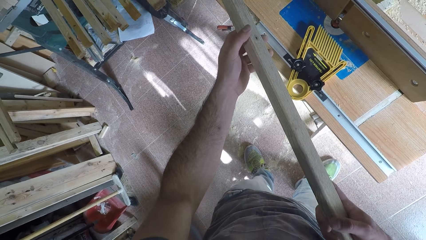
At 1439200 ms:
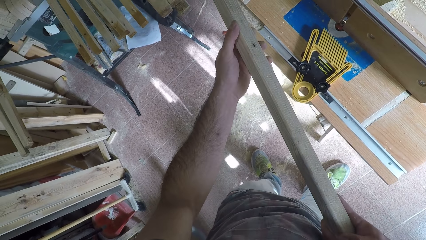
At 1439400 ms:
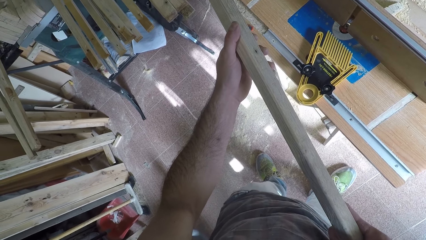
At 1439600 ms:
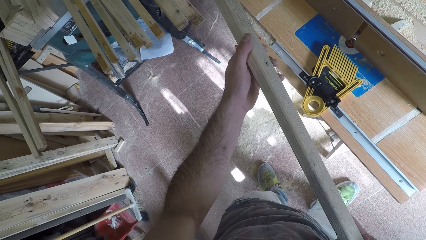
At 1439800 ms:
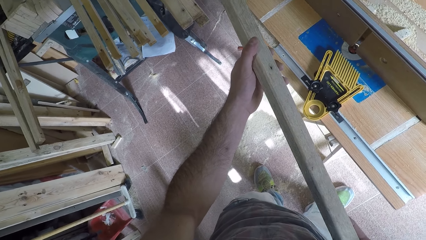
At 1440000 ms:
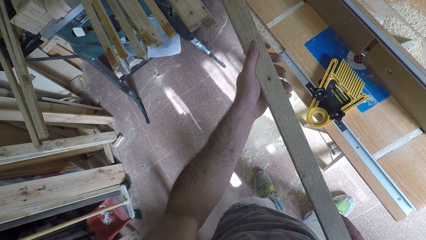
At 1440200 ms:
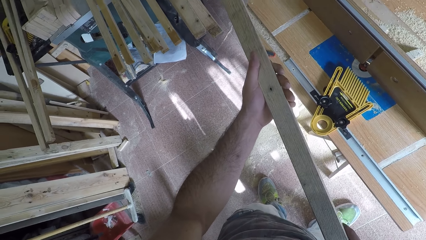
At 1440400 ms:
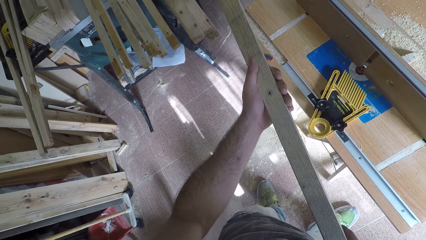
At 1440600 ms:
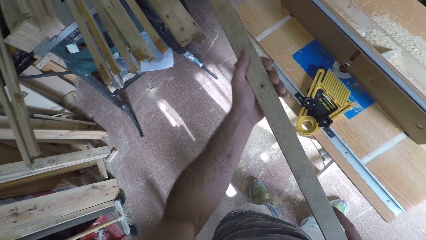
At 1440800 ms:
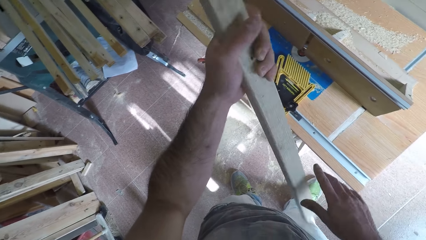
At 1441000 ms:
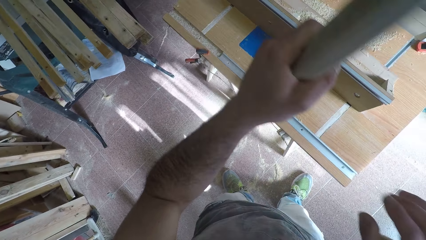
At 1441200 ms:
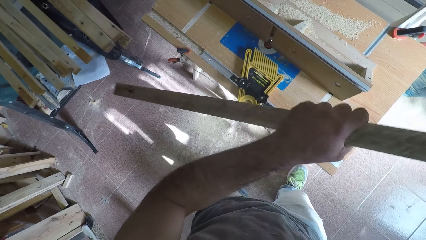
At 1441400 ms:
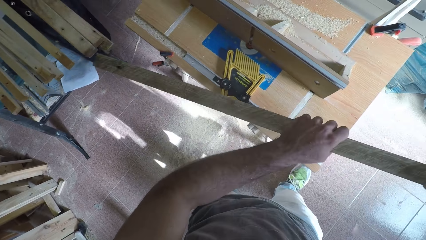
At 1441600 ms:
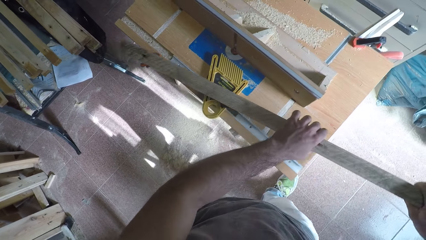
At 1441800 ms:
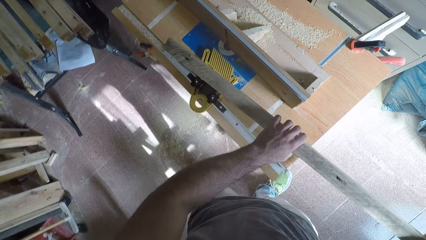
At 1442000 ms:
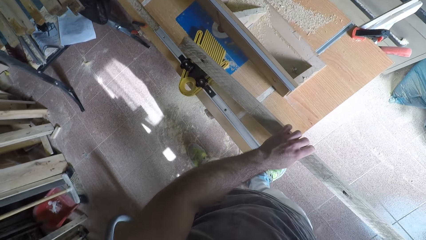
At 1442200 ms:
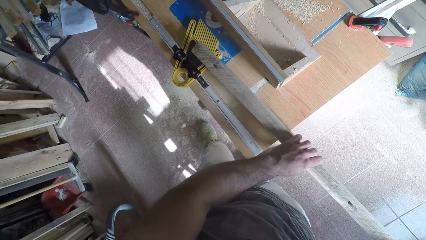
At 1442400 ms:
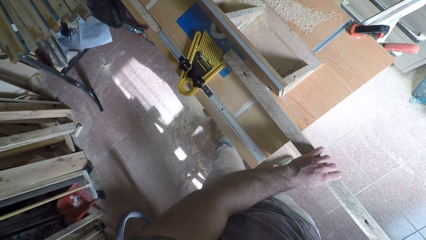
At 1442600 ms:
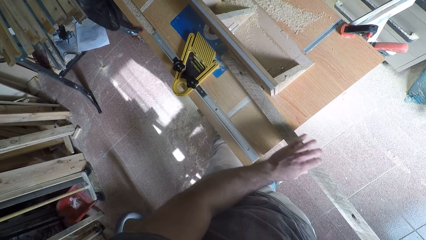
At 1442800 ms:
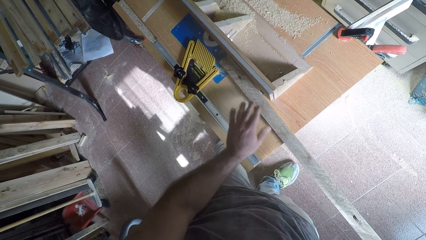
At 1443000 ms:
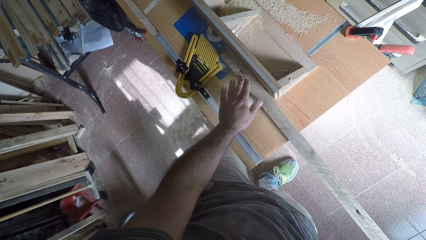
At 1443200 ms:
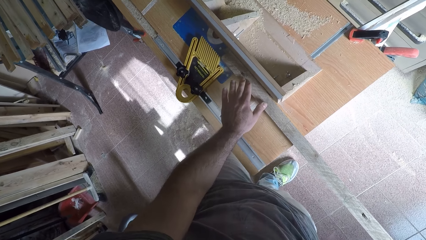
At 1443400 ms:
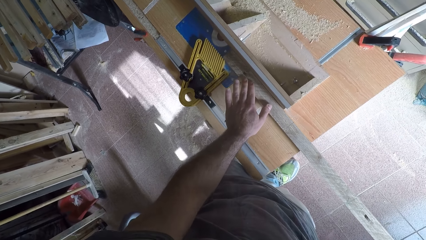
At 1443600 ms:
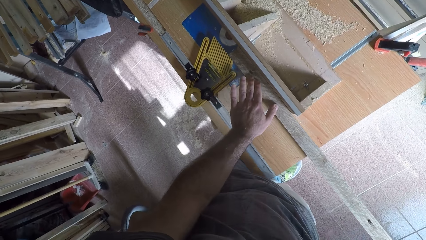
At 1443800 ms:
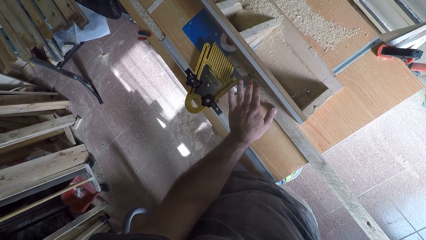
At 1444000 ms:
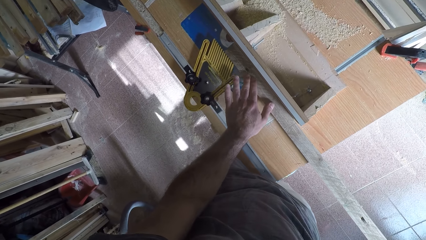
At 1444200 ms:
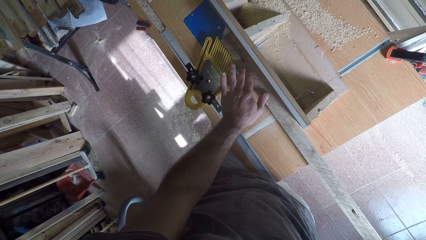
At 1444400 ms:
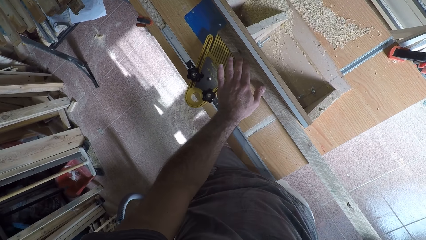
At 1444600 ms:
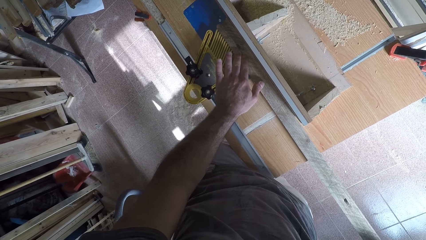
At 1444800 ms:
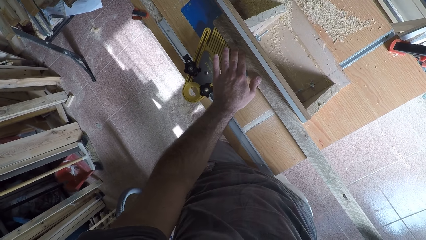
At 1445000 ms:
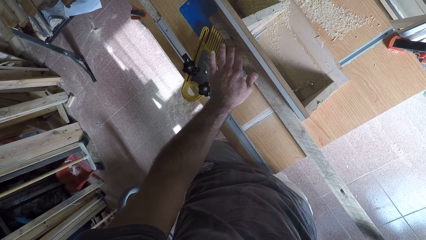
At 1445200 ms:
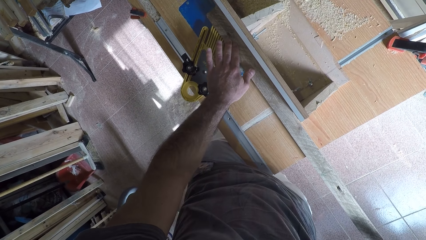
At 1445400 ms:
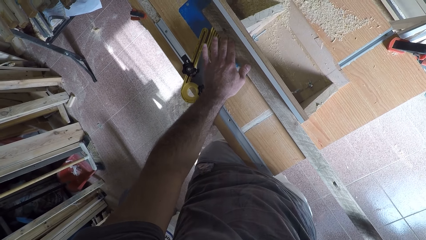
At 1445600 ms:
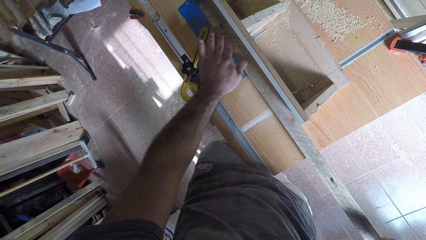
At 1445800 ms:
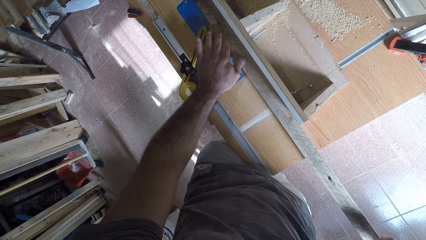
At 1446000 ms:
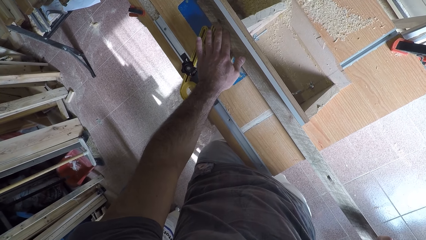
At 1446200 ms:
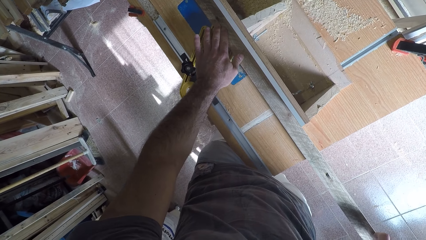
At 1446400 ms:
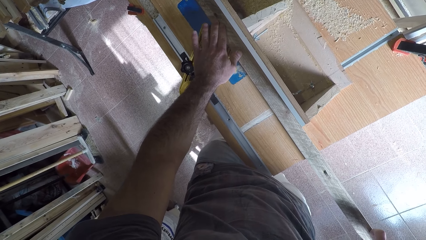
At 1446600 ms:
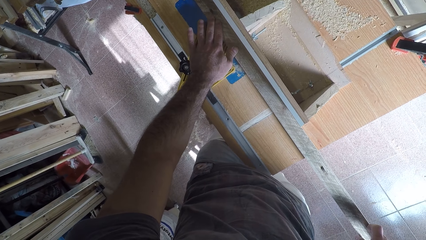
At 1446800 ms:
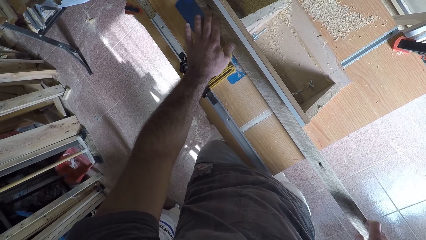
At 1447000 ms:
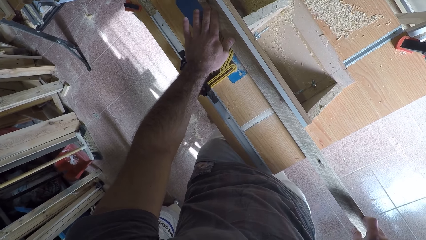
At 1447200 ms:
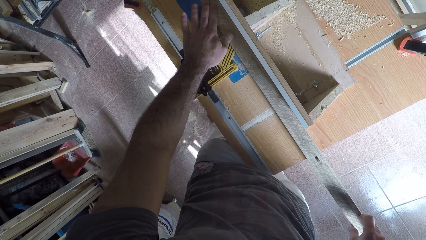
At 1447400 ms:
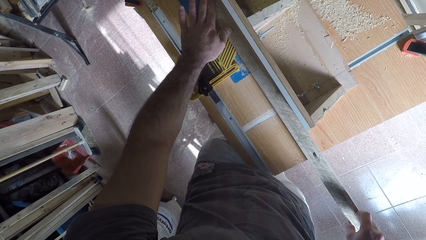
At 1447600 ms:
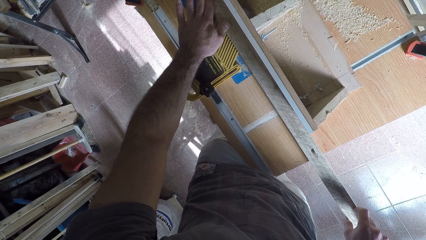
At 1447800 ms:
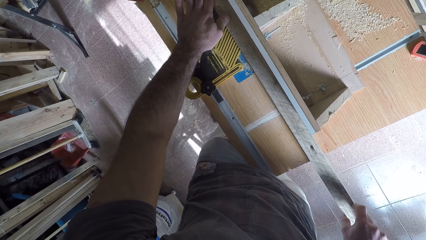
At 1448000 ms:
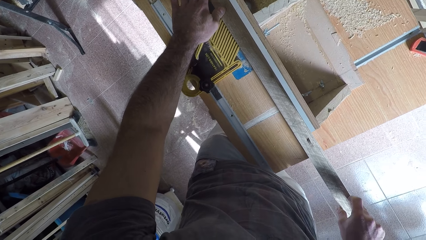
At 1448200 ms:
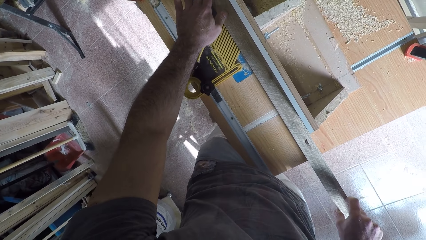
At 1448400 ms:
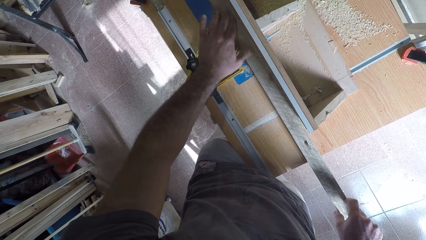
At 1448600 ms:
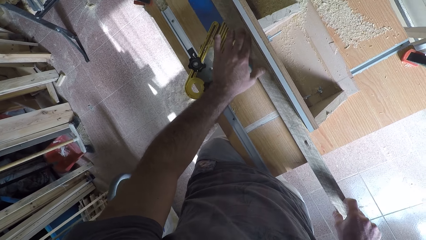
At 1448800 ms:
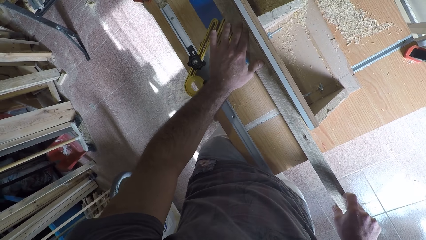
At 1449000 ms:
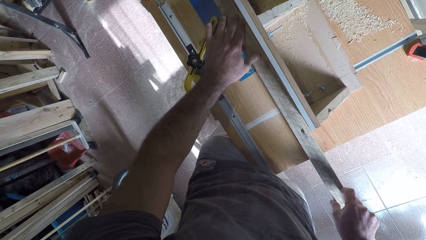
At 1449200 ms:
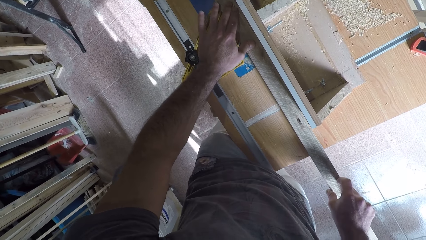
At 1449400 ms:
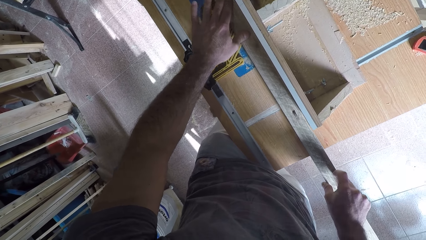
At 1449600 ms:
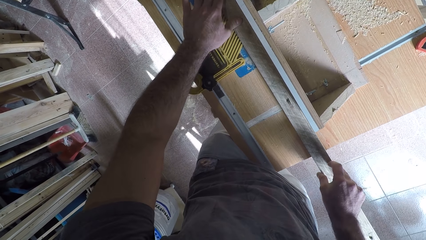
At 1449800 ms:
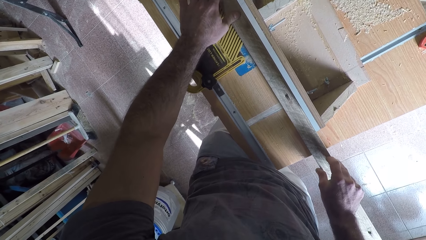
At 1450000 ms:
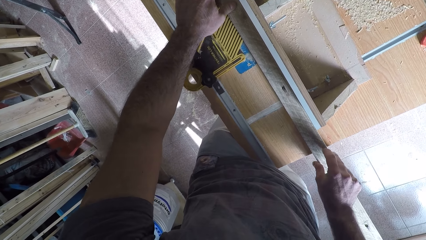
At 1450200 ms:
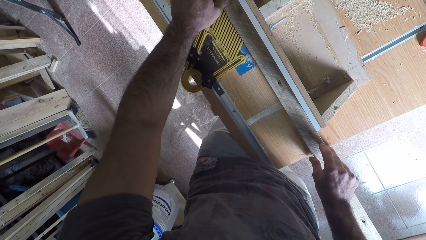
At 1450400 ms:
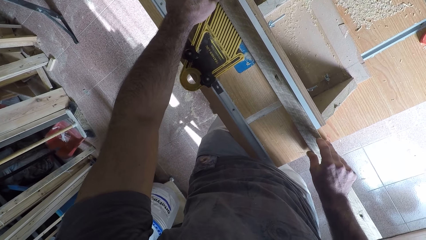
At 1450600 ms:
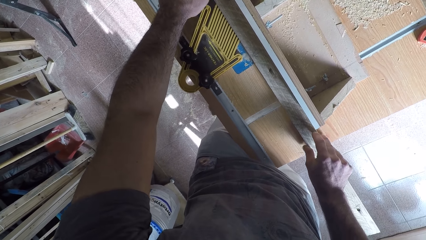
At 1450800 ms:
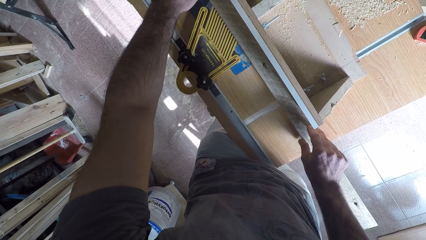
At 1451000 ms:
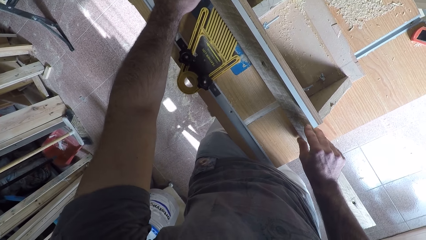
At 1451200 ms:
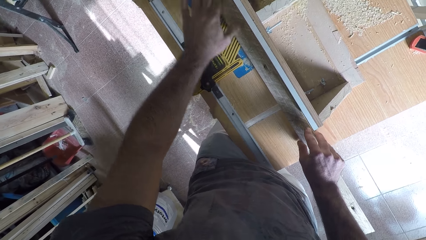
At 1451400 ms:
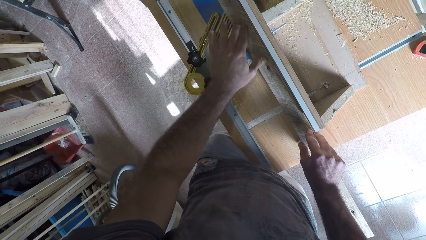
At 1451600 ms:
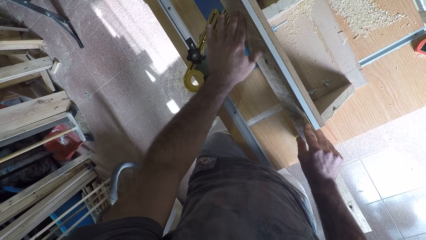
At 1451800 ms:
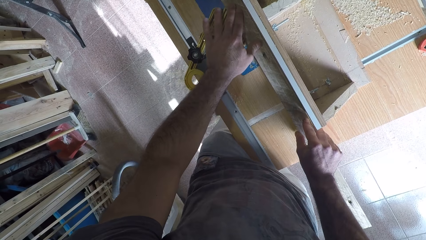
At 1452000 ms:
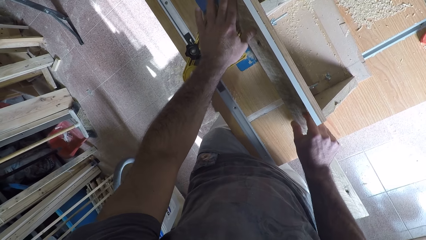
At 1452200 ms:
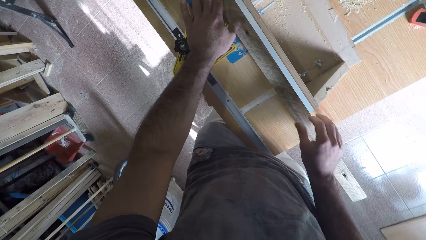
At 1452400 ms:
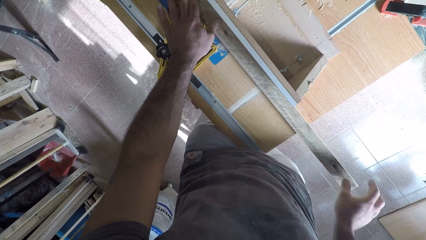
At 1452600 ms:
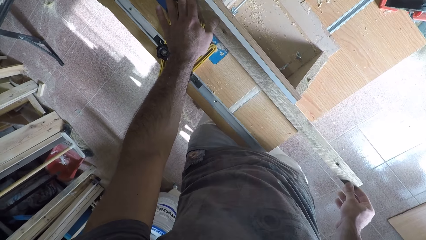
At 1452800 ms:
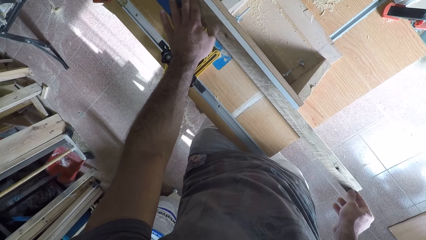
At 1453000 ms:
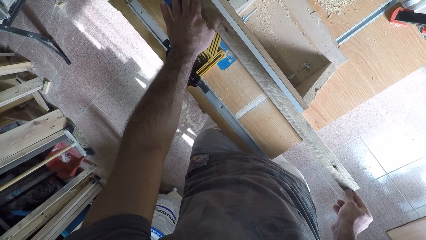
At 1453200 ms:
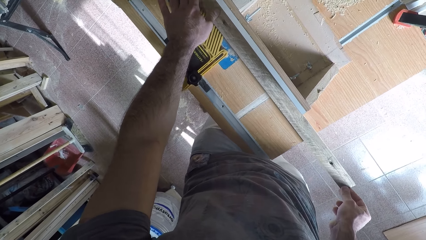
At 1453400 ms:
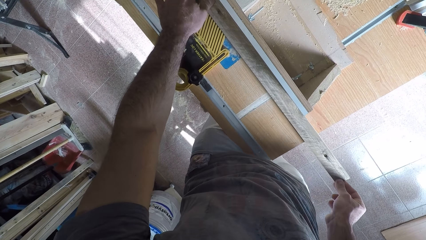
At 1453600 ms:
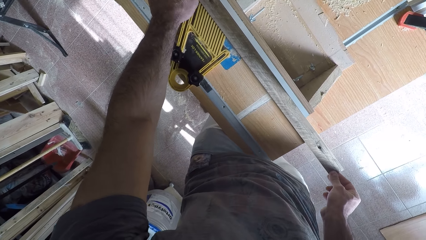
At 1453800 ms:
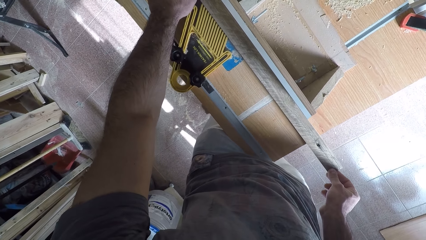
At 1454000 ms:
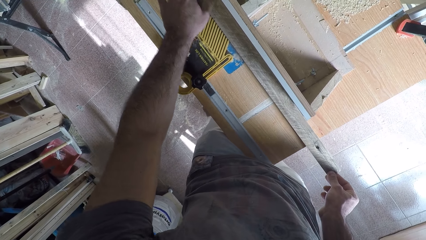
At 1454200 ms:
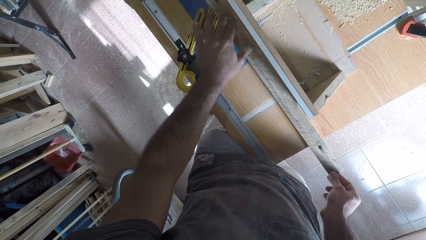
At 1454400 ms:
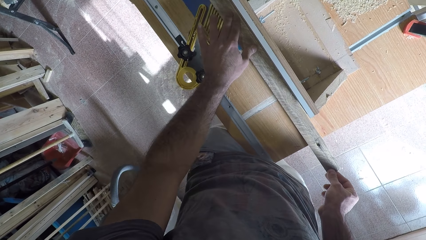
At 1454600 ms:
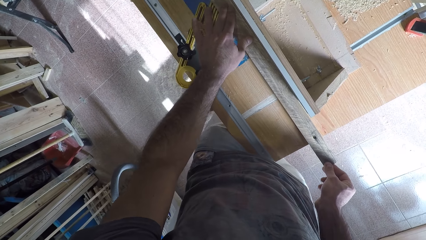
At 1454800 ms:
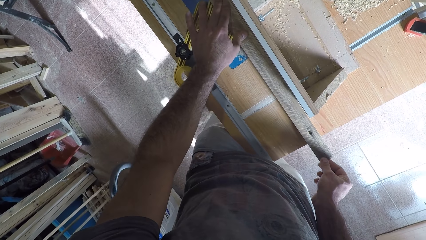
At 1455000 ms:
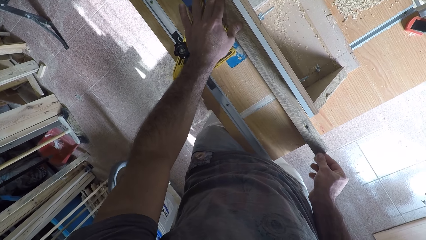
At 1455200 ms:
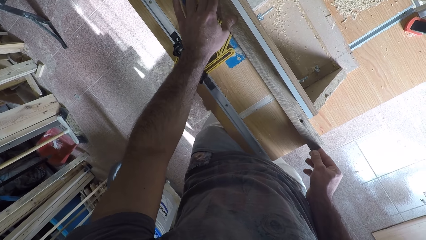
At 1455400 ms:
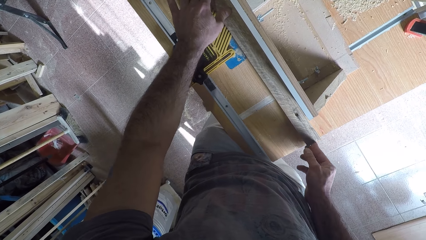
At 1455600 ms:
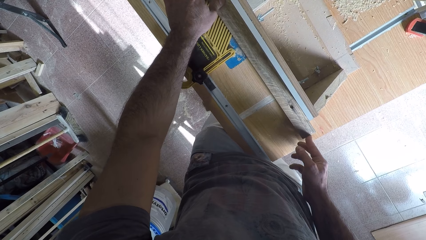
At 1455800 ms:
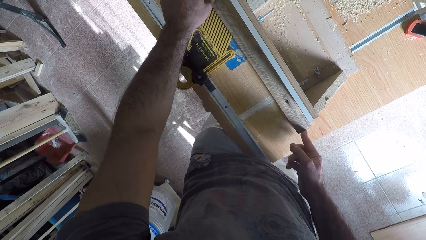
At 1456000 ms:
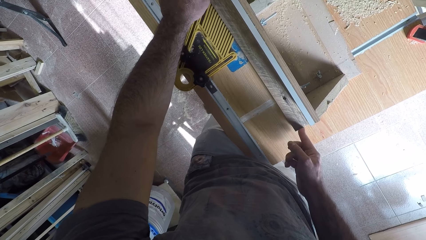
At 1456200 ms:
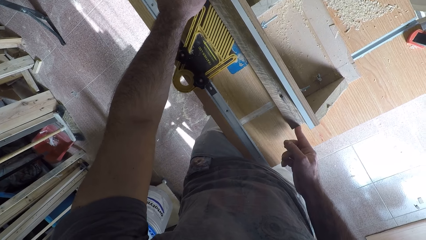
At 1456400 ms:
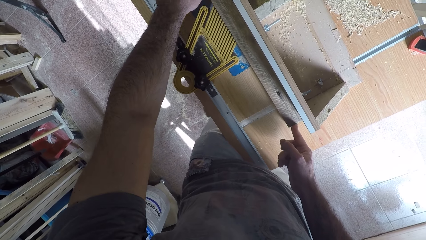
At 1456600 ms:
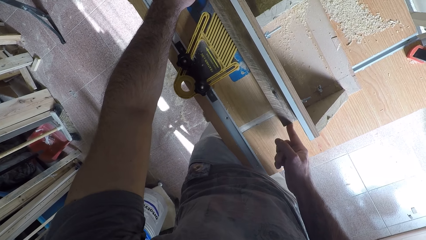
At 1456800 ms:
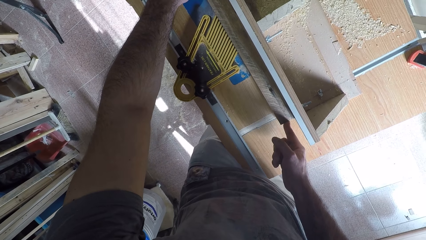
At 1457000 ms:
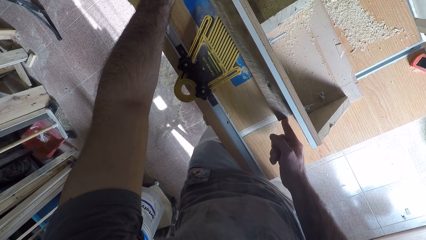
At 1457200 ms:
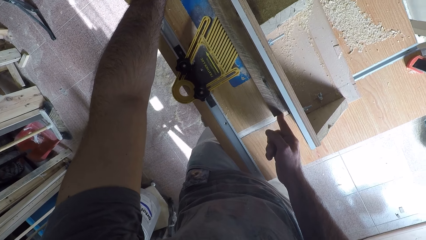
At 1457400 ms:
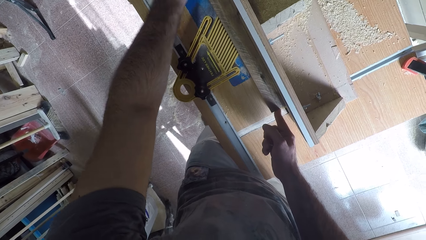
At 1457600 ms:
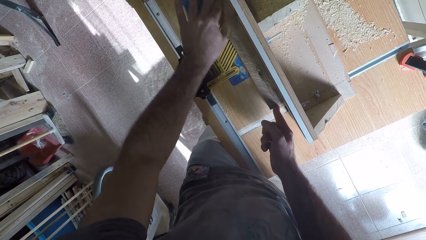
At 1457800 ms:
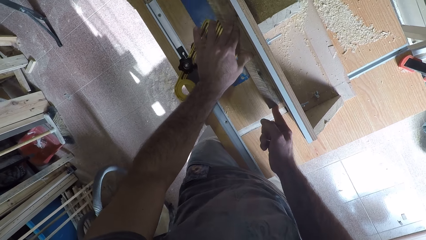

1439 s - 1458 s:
The camera wearer stares at the timber or wood. He turns the timber. He places back the wood on the circular saw machine. He smoothens the timber. He works on the wood with the circular saw machine. He holds the end of the timber. He adjusts the wood with his right hand.
